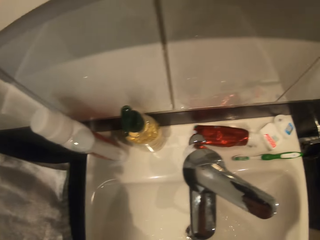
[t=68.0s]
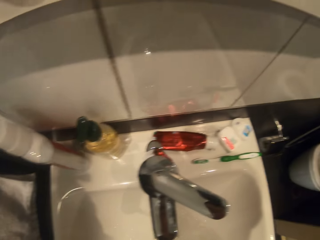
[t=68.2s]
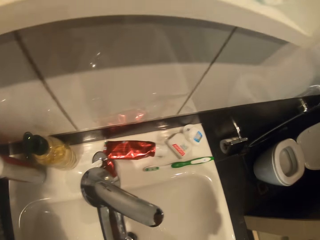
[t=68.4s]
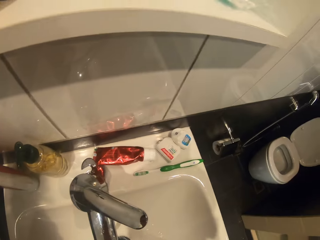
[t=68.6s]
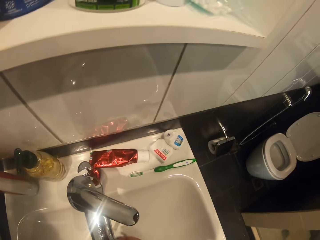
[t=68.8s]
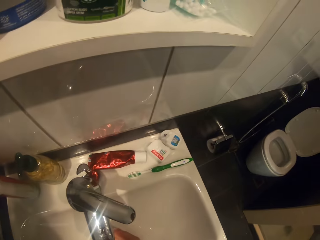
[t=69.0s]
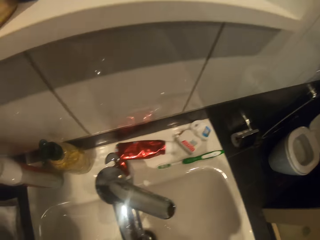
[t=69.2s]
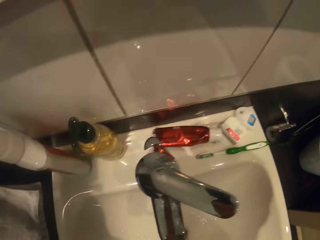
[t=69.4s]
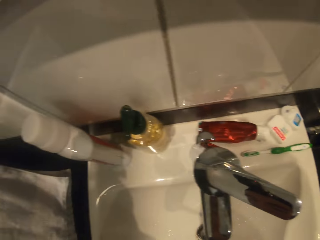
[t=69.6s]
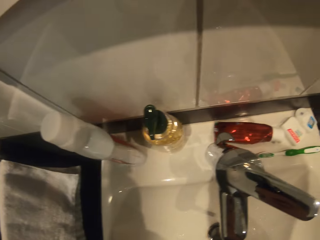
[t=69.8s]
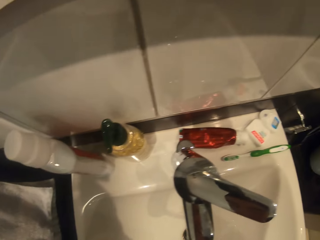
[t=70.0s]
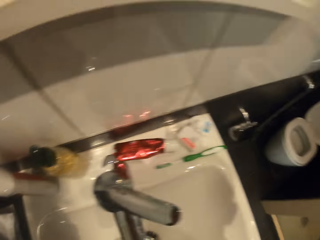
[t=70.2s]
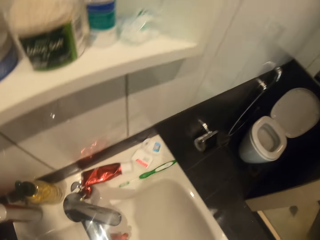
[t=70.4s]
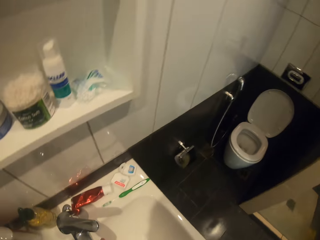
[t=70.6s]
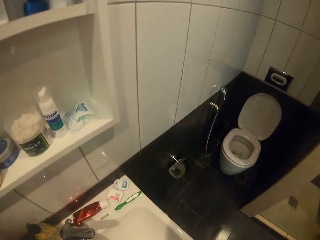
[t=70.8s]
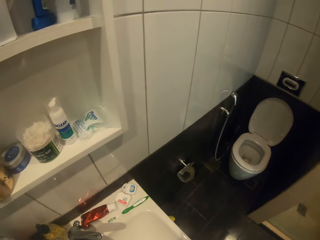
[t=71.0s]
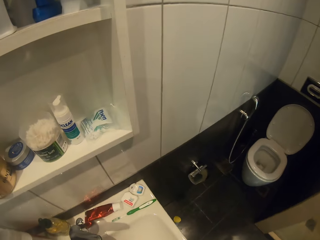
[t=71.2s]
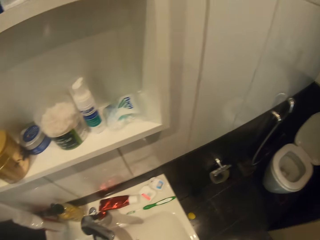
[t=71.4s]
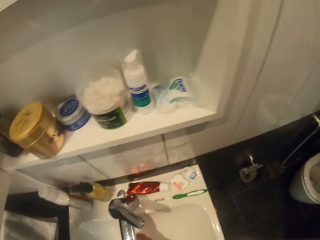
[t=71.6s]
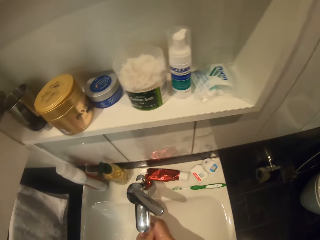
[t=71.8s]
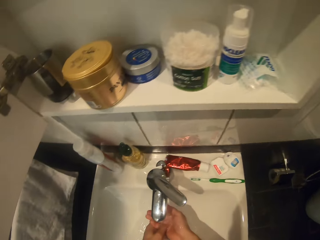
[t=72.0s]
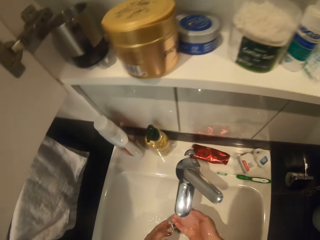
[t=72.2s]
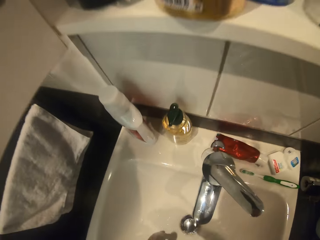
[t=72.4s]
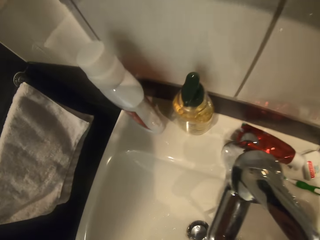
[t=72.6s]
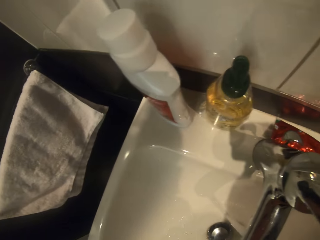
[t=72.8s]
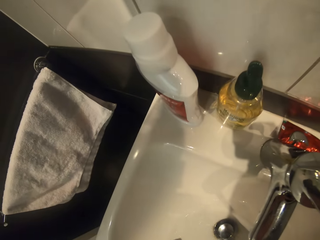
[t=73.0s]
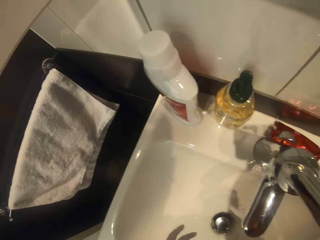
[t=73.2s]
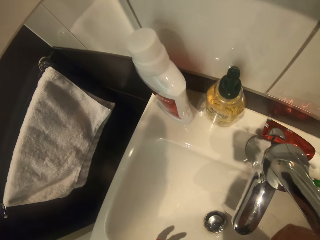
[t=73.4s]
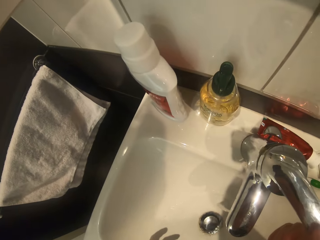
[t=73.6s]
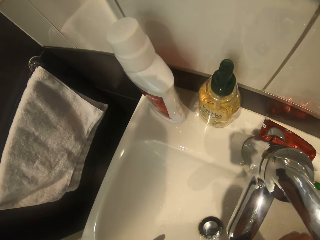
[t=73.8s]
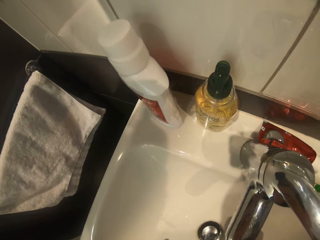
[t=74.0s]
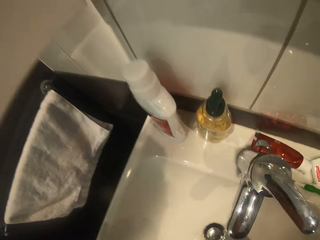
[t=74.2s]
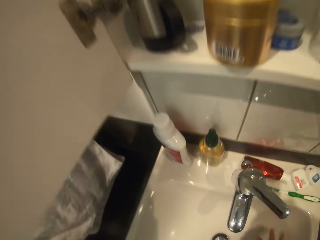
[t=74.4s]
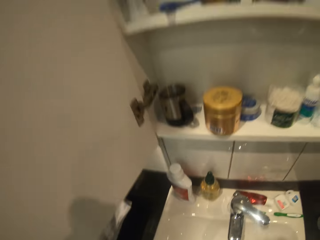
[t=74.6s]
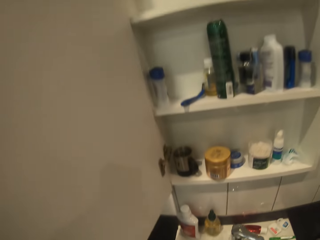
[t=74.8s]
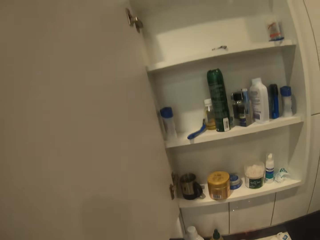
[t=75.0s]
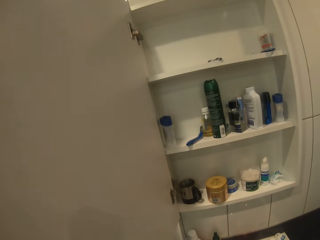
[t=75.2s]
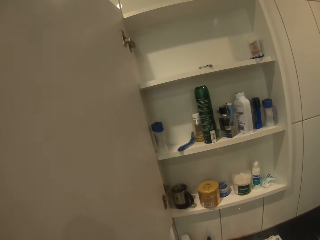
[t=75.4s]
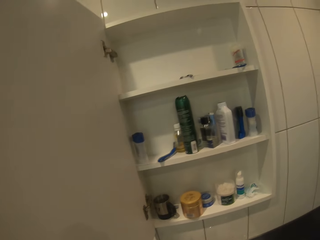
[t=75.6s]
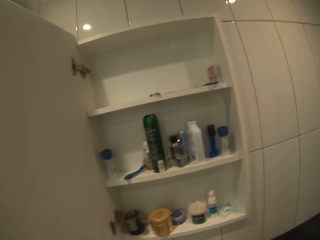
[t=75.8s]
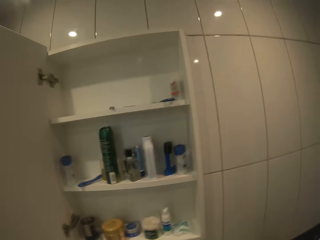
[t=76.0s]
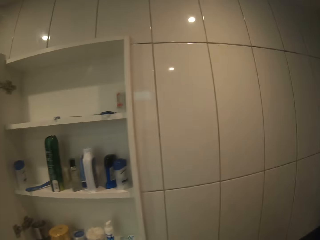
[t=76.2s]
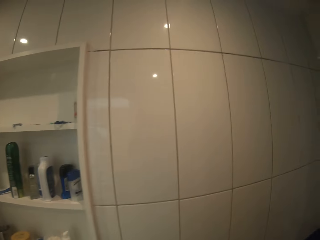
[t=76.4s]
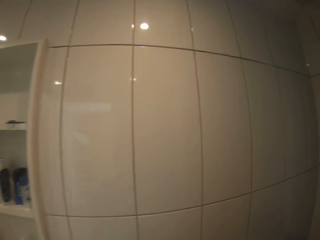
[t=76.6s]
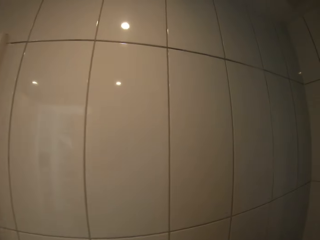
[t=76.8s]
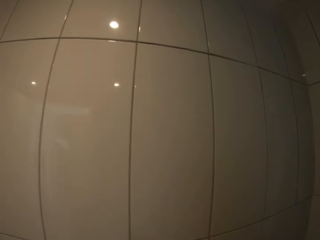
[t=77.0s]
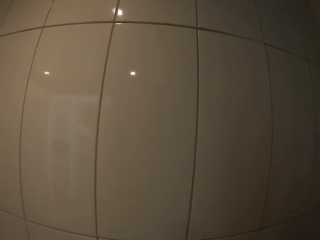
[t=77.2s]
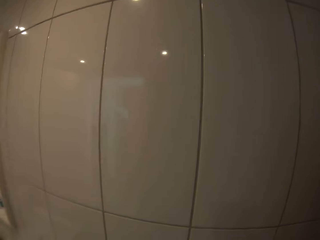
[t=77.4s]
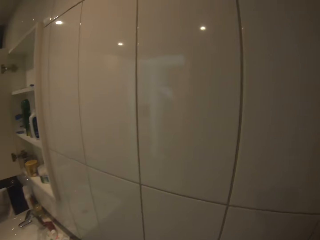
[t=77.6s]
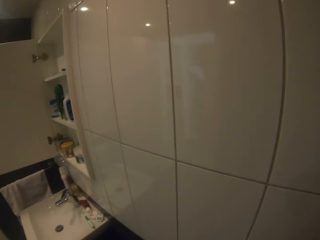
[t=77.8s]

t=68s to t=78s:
The camera wearer turns off the tap. They look around the washroom.

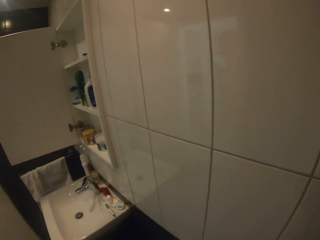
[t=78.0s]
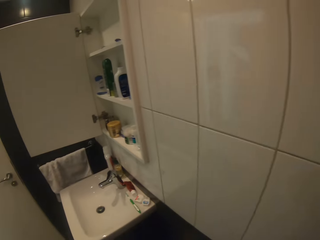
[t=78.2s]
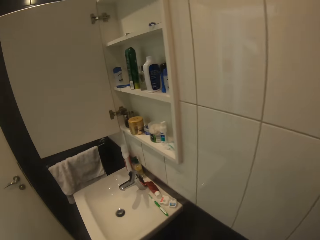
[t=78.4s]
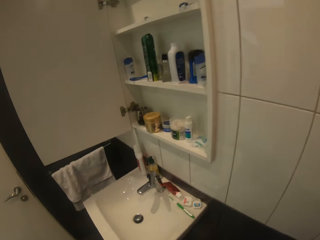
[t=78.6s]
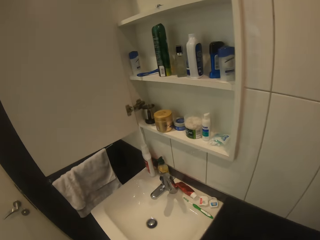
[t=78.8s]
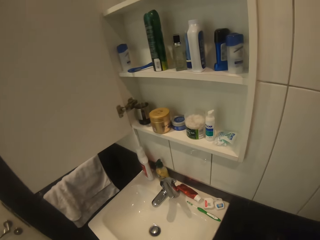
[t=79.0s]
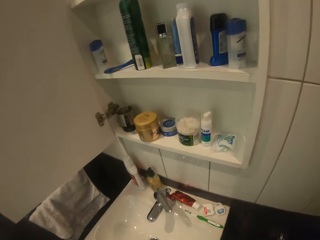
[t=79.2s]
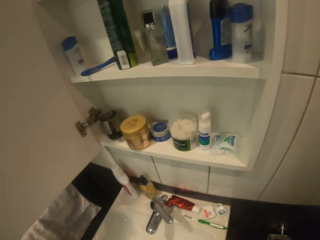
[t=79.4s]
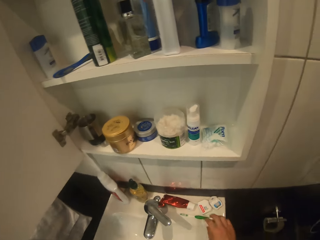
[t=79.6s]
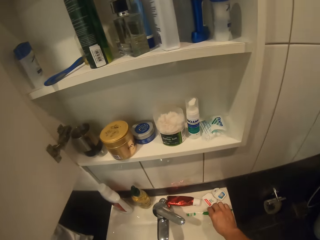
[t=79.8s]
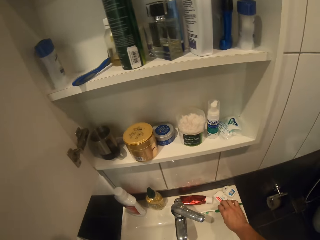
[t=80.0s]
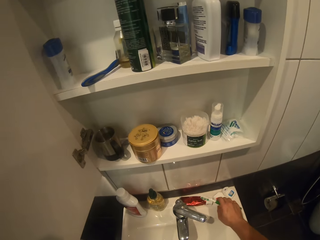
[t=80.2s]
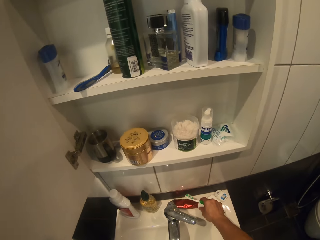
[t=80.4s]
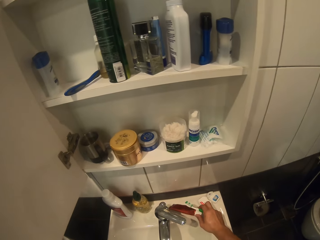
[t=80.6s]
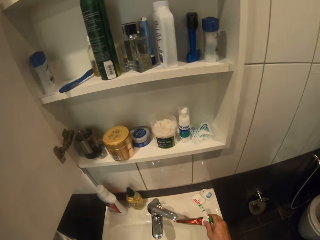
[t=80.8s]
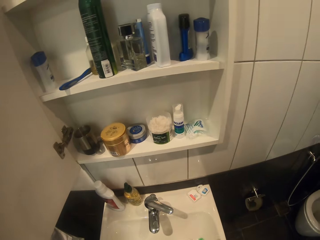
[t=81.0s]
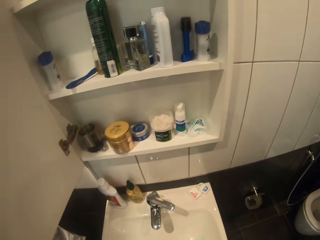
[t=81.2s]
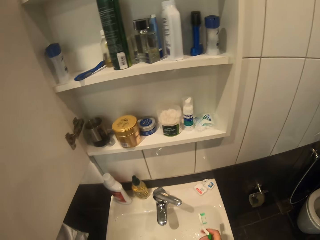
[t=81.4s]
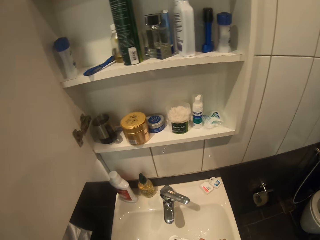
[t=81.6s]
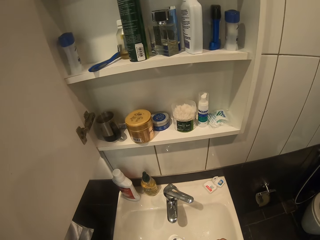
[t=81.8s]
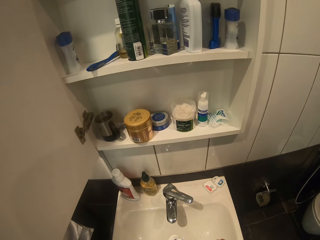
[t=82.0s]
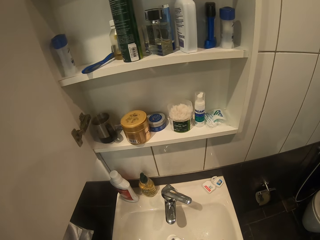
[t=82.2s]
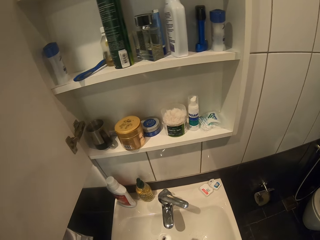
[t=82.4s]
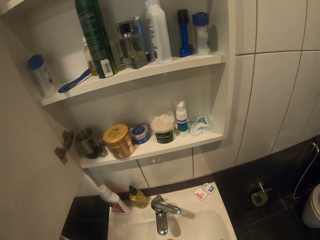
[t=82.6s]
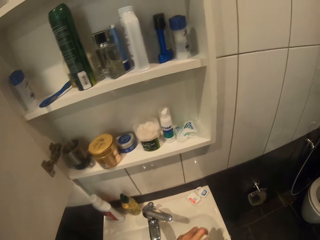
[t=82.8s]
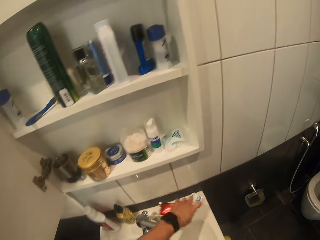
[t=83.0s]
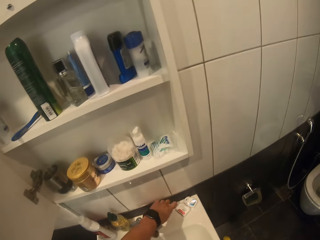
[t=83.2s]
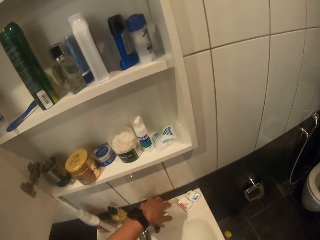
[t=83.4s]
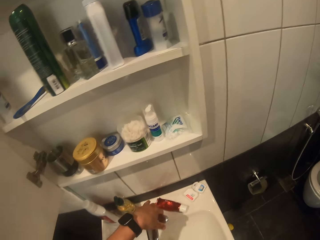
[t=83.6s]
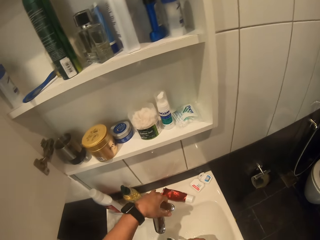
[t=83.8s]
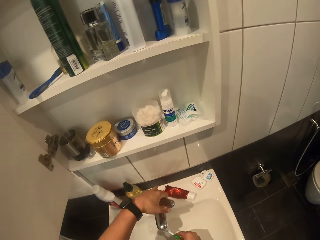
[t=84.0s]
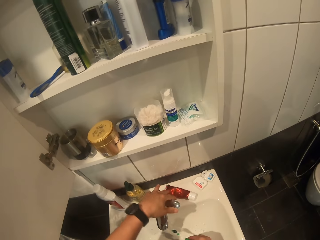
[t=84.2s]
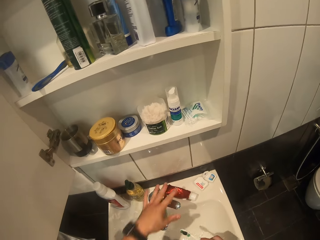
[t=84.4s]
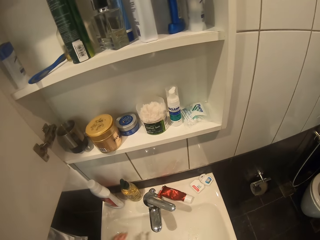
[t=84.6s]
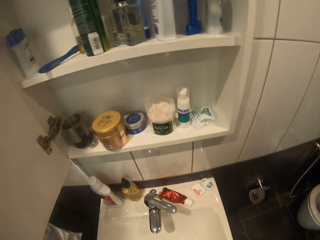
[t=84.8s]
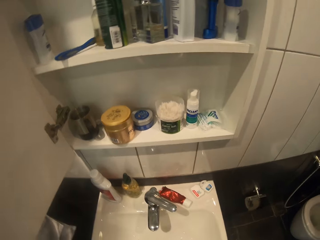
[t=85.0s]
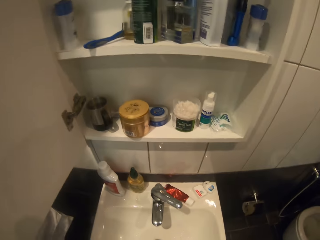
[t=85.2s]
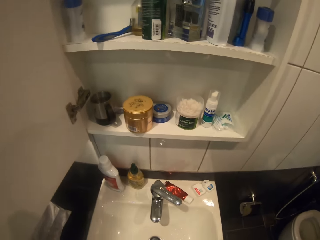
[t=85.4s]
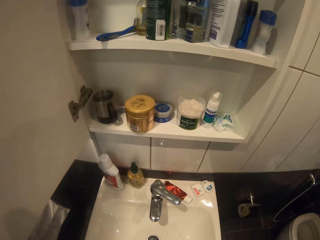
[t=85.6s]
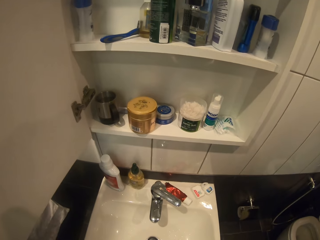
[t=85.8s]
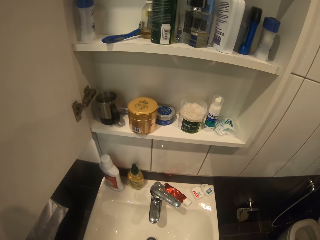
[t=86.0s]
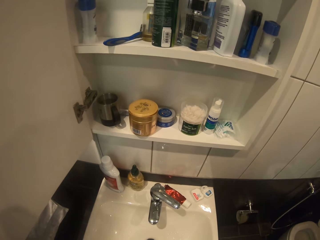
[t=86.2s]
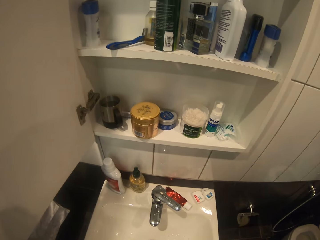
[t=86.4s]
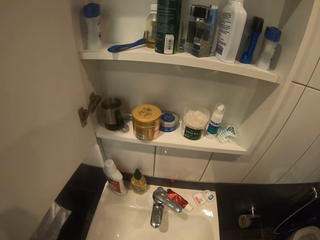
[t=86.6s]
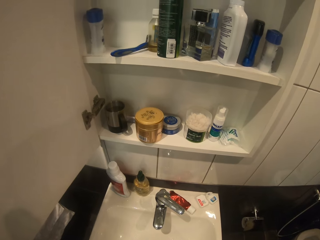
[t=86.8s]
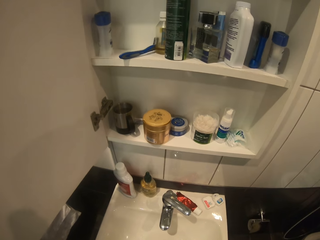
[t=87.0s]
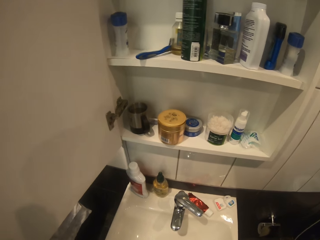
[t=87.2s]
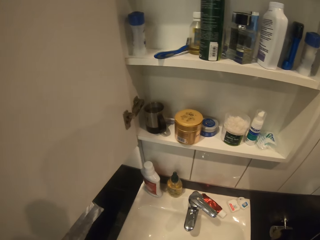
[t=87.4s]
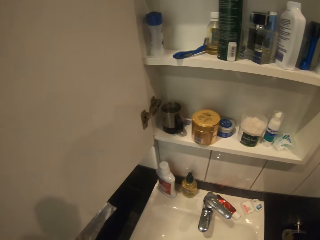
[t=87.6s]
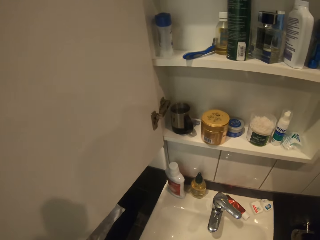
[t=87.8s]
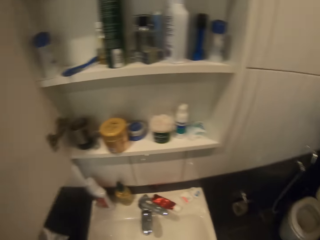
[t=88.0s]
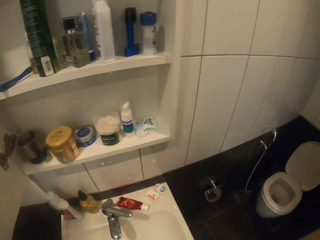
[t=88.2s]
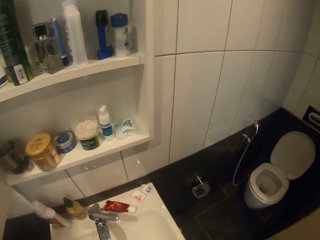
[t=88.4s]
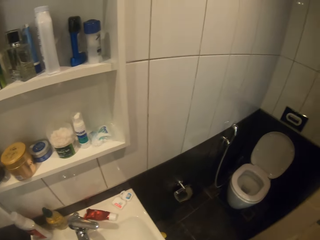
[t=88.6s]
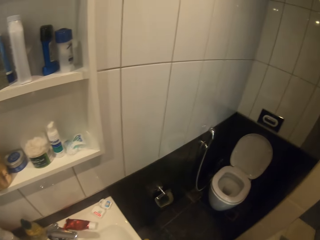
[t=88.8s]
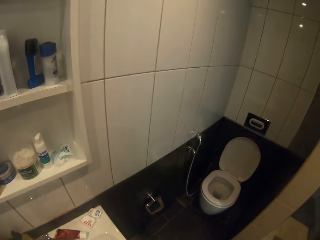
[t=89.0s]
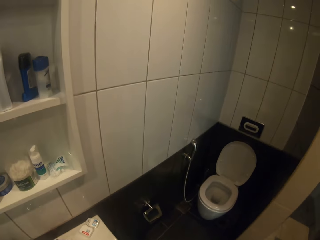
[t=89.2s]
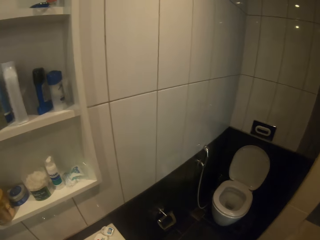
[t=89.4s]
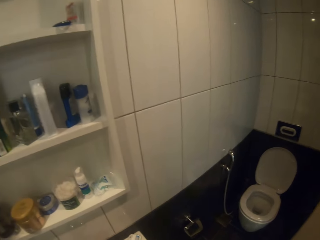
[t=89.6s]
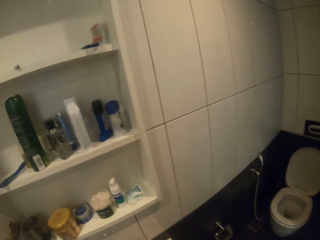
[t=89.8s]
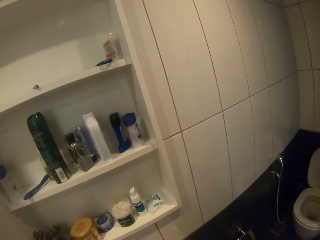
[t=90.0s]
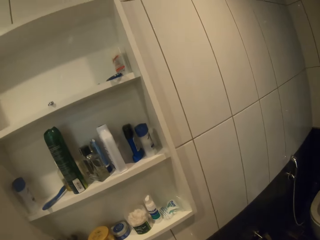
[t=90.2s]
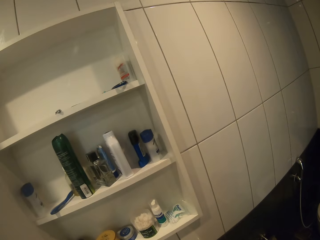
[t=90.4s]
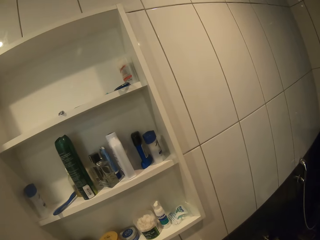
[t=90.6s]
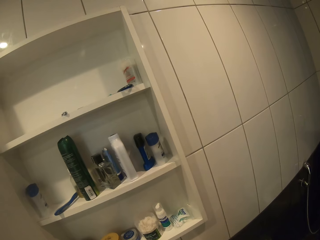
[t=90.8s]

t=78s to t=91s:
The camera wearer flushes the toilet. They pick up a toothbrush from the sink and pick up the paste or toothpaste from the sink. They put the toothpaste on the brush. They open the paste. They return the paste to the sink. They turn on the tap. They brush the teeth. They wash the teeth.
